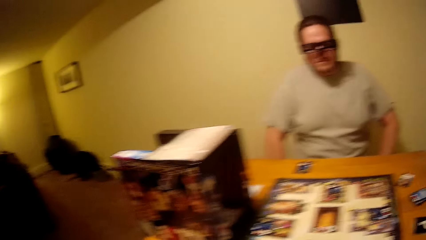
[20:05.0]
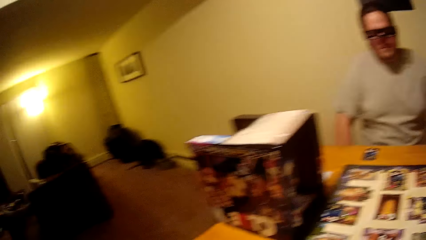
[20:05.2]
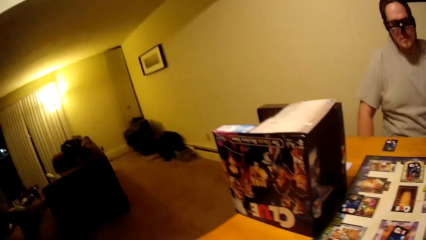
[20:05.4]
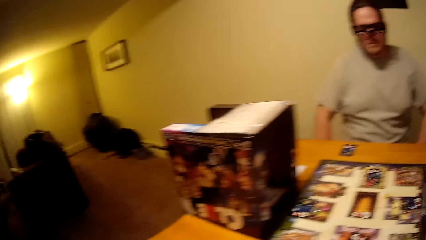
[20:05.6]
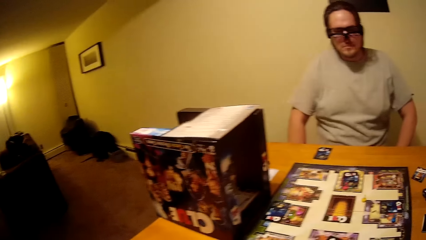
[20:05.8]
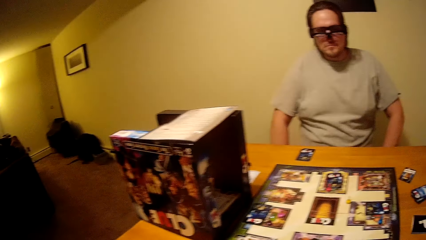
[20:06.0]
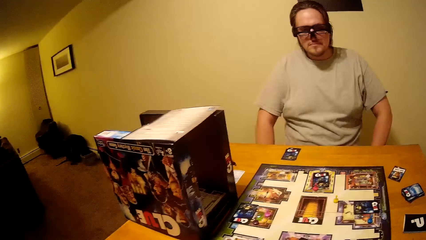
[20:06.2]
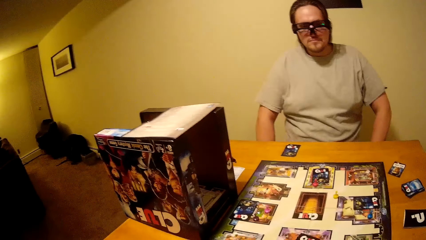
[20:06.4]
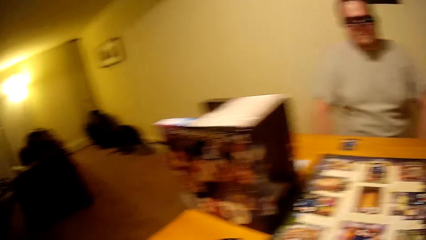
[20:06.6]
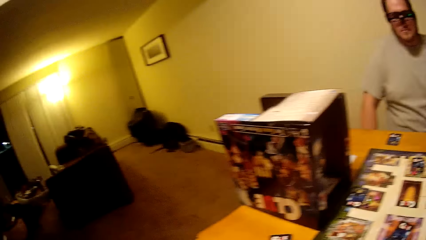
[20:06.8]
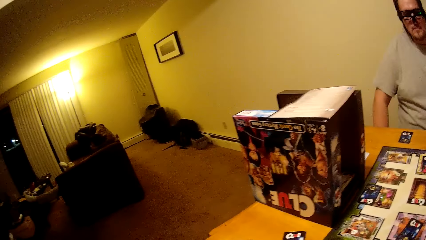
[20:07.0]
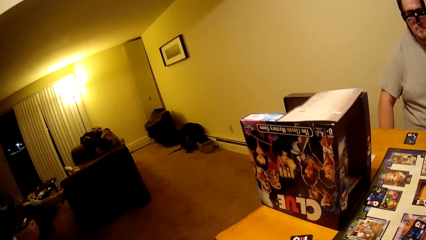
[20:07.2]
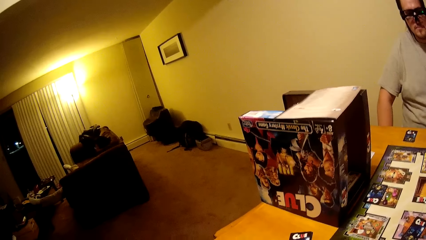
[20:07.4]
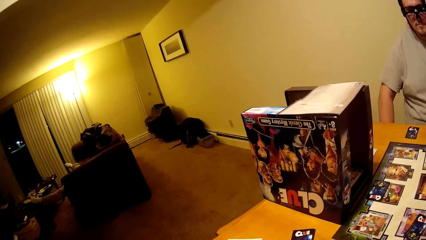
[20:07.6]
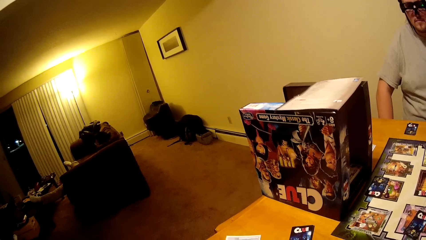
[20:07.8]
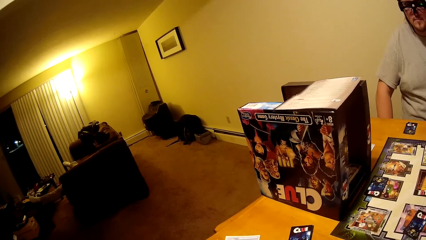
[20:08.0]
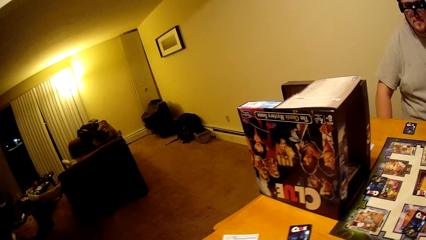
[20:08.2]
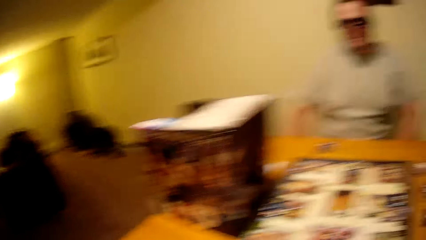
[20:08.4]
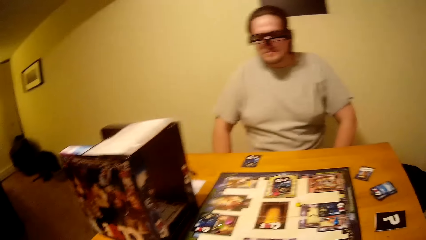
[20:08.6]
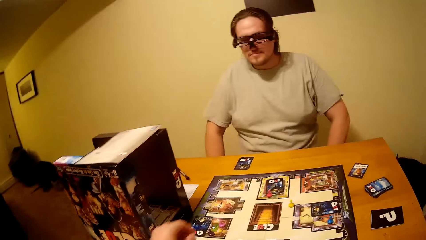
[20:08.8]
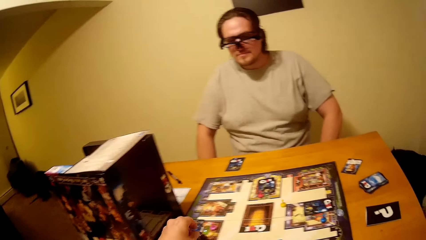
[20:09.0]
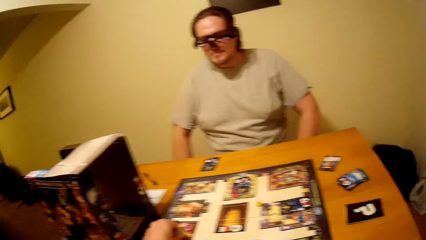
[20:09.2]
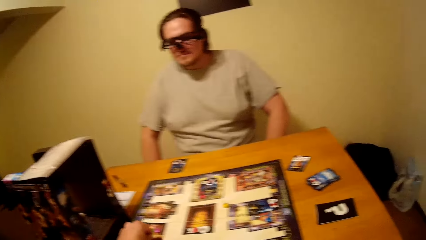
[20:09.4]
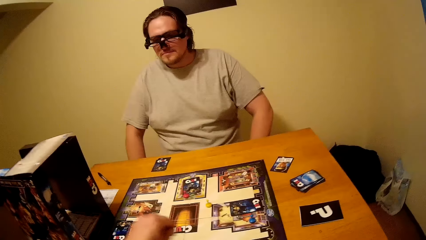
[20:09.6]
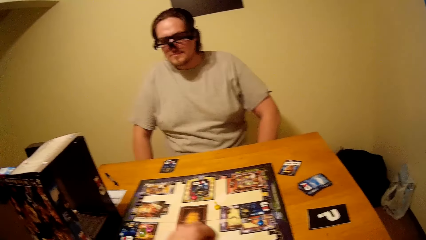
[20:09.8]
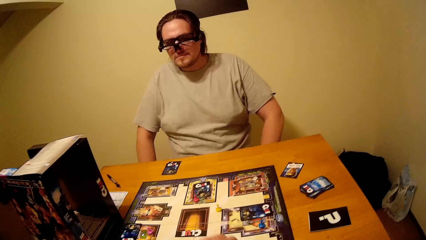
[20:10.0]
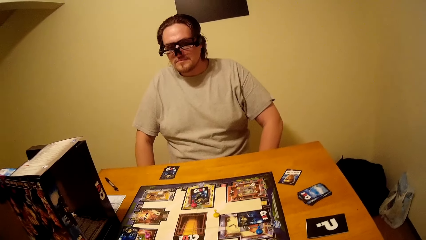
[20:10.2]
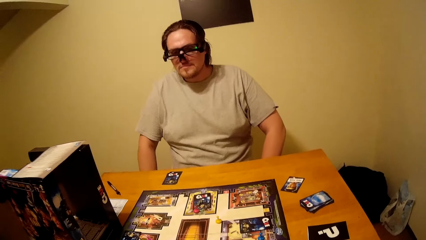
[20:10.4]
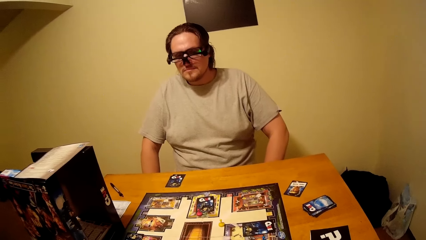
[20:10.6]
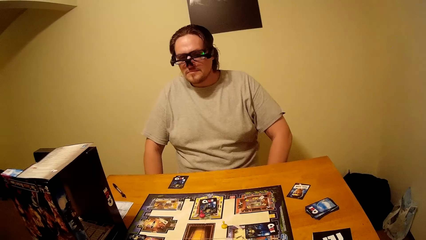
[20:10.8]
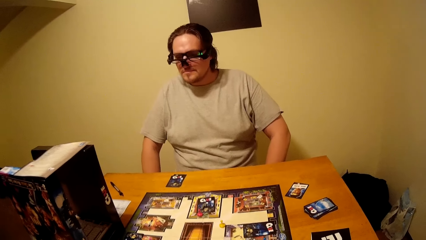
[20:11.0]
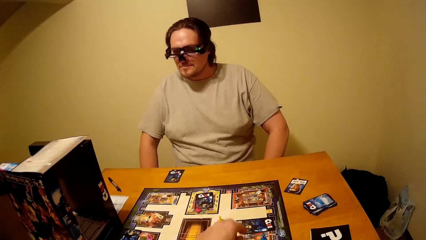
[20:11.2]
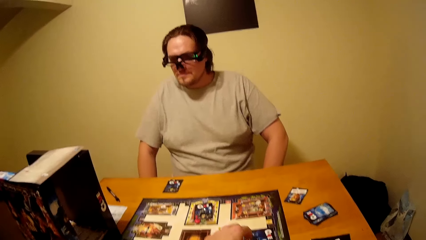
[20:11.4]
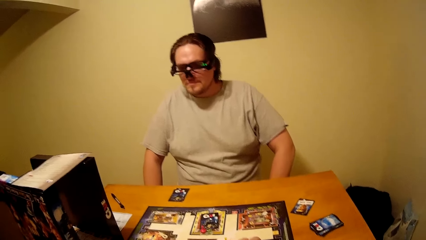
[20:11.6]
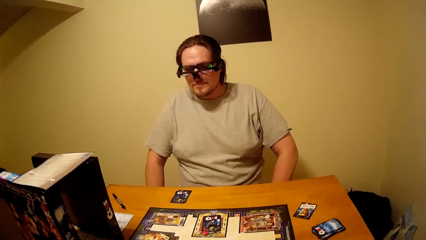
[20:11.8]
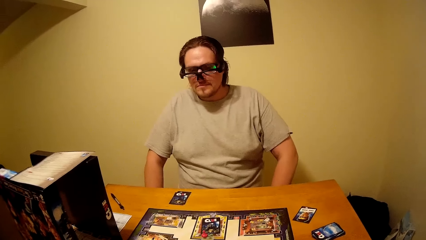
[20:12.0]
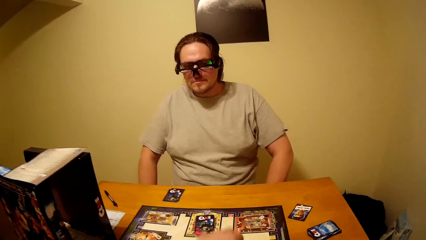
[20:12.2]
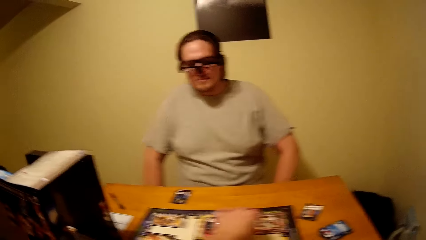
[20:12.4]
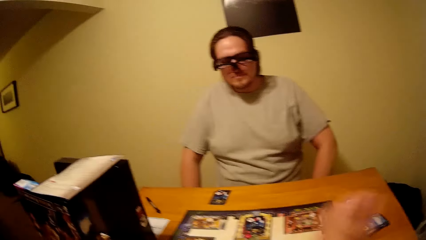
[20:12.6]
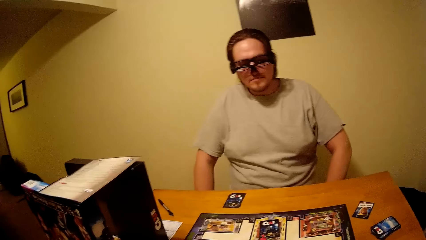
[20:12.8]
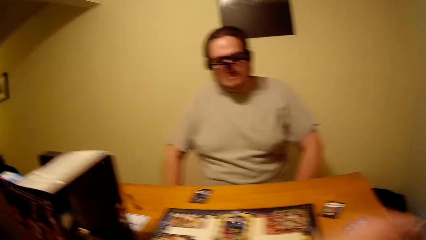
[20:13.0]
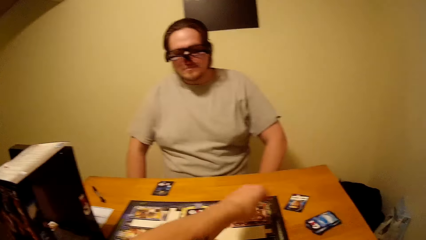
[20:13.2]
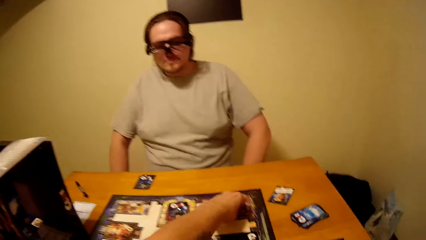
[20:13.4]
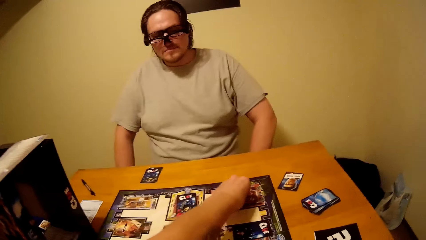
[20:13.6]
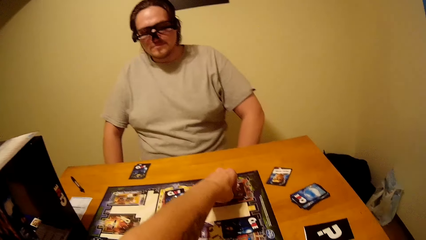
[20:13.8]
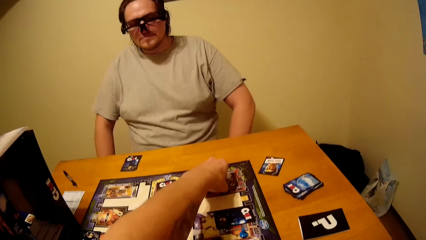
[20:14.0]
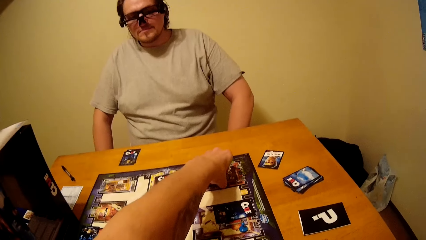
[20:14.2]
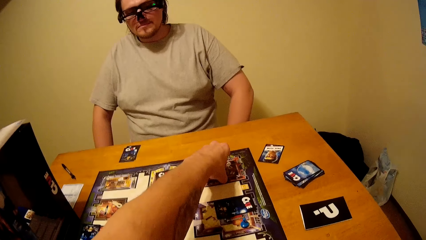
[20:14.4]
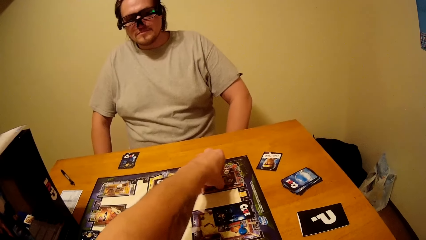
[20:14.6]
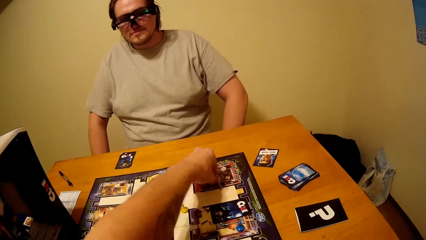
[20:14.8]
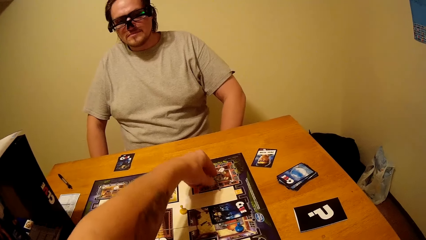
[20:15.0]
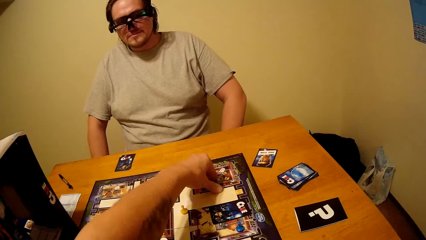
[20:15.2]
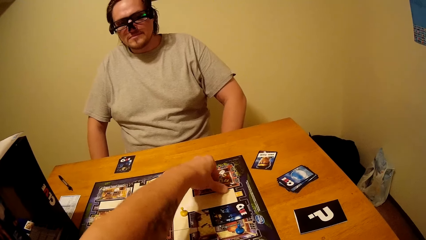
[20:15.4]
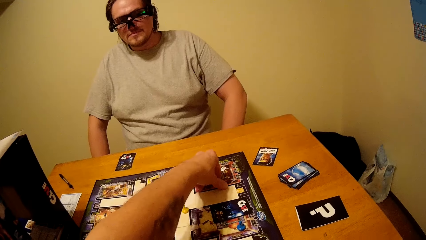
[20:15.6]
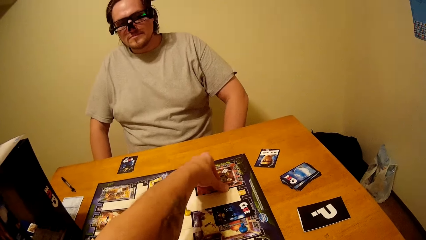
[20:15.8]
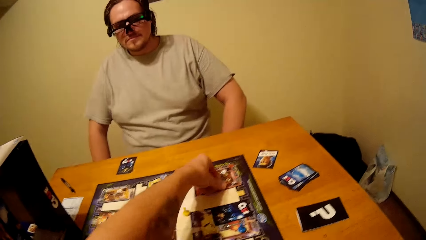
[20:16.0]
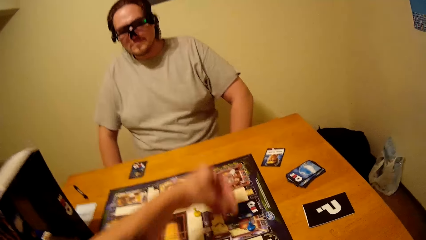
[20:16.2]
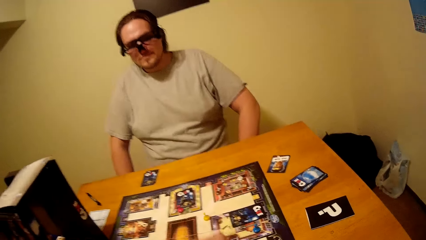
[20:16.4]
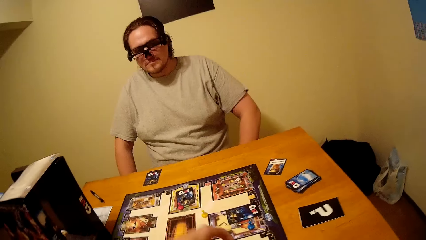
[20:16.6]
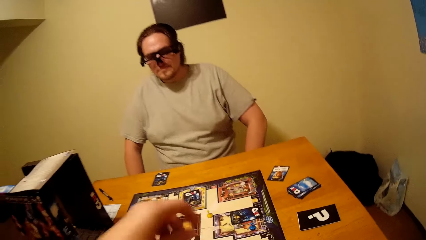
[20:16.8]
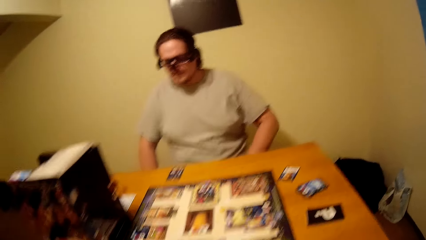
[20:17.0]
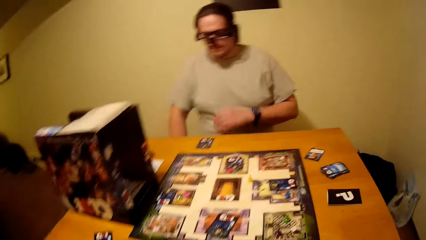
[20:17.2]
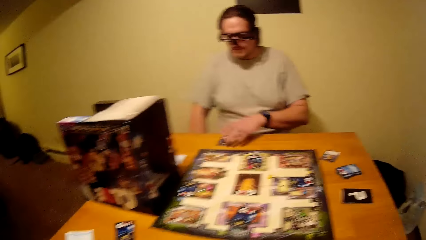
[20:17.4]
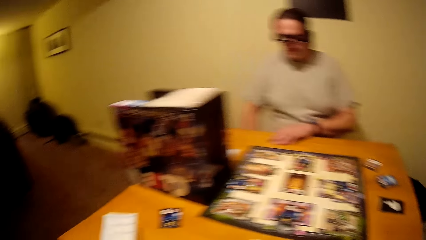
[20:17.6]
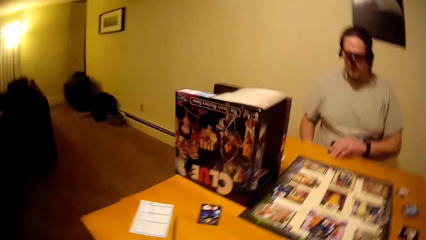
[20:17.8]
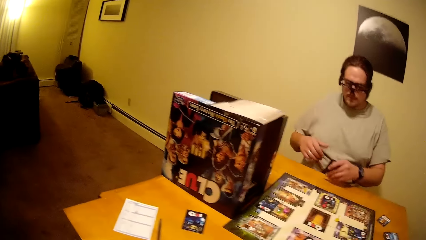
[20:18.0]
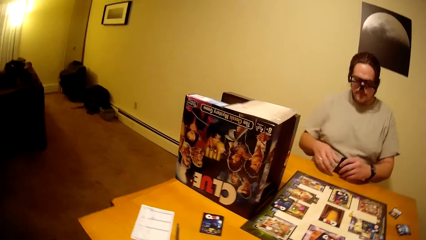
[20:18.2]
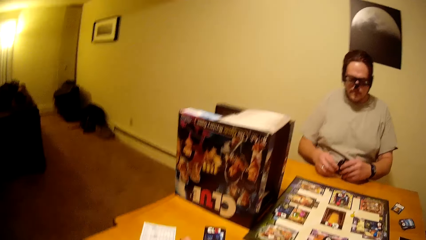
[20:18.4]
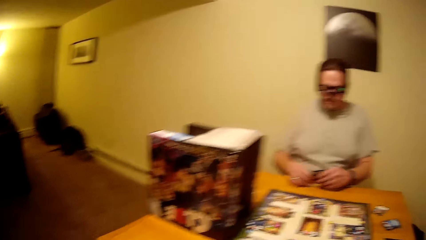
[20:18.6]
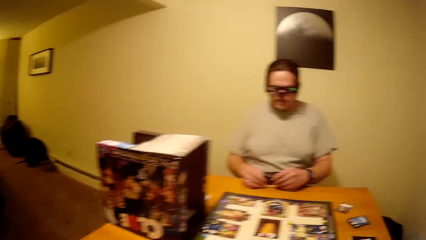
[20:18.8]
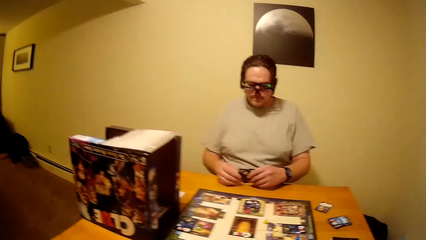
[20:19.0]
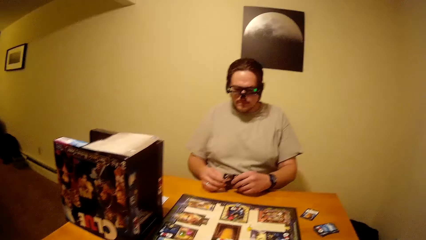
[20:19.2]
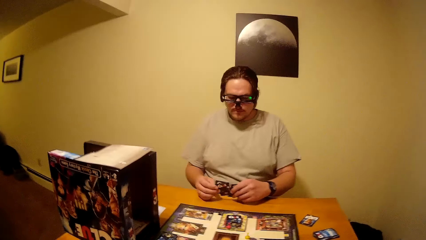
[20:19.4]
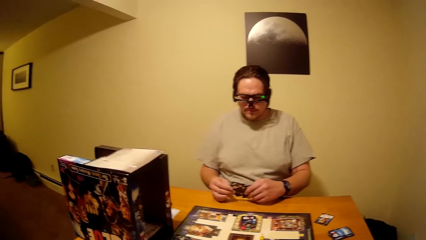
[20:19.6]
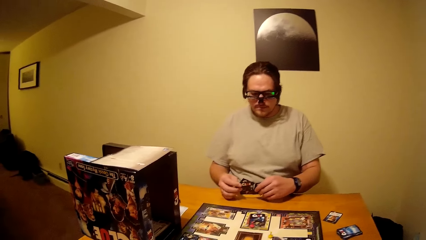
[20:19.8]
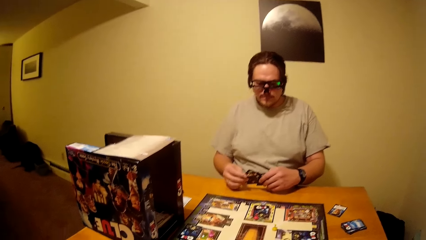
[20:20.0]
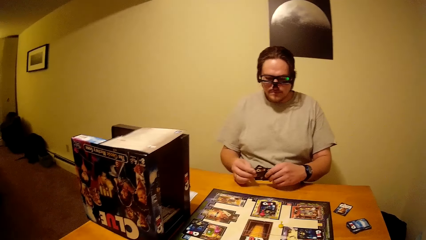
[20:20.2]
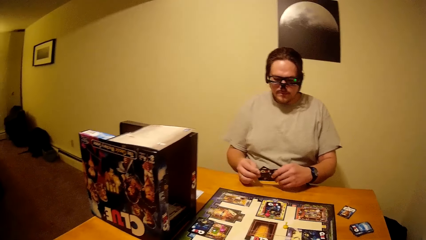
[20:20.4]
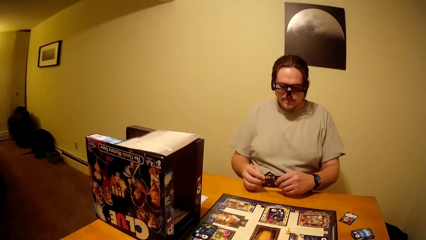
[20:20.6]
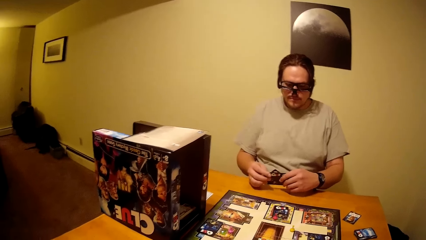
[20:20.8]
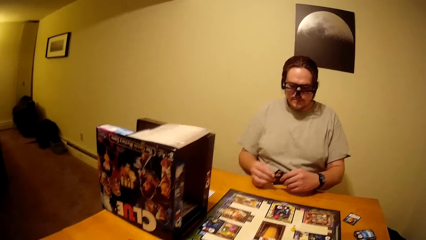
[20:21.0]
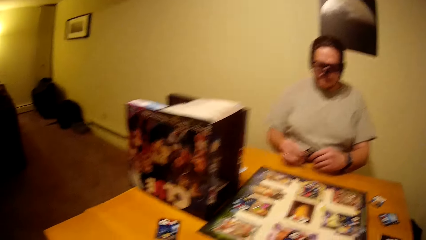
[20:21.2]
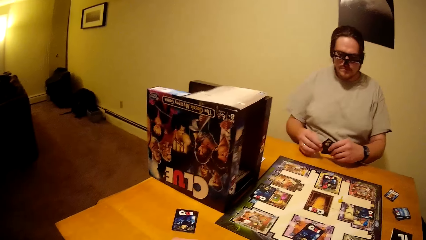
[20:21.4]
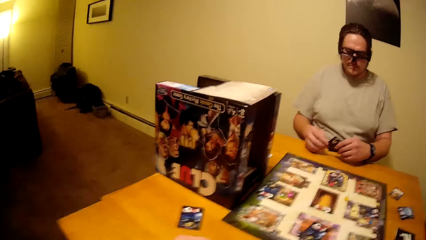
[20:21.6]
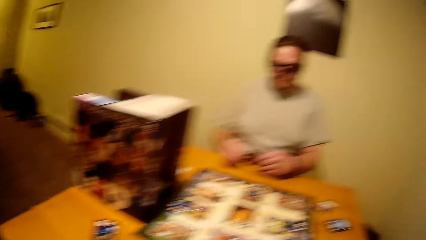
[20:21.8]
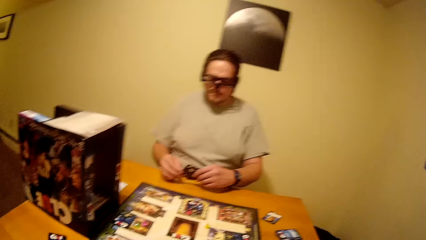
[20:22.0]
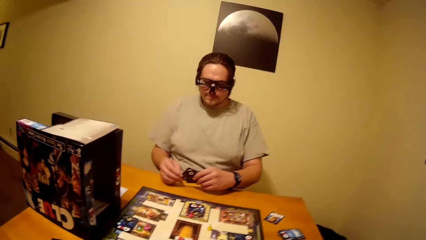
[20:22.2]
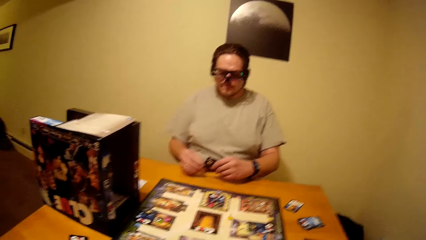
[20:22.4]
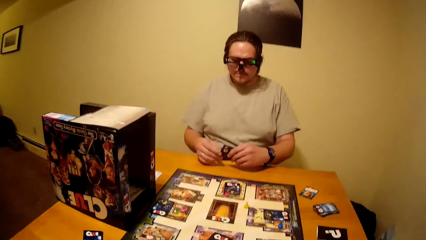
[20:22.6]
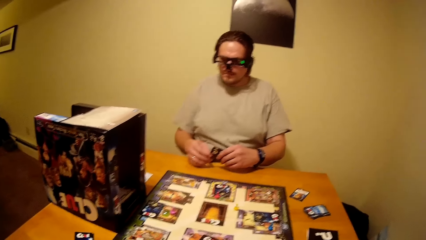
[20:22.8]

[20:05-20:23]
The camera wearer talks with the man. They interact with the man. They pick the board game chips from the table. The man holds the playing cards.
